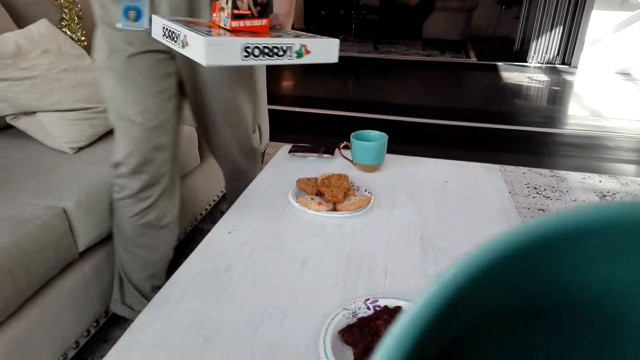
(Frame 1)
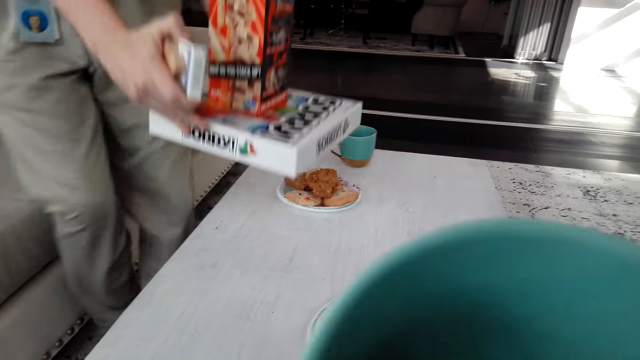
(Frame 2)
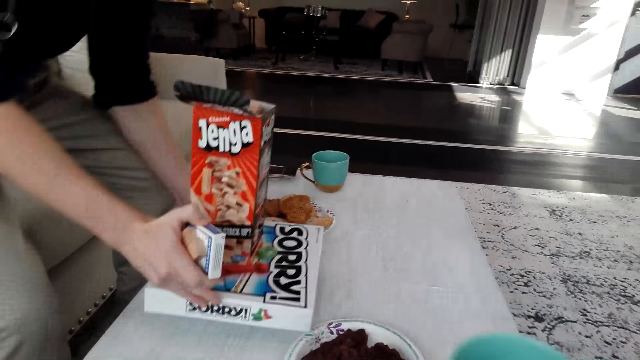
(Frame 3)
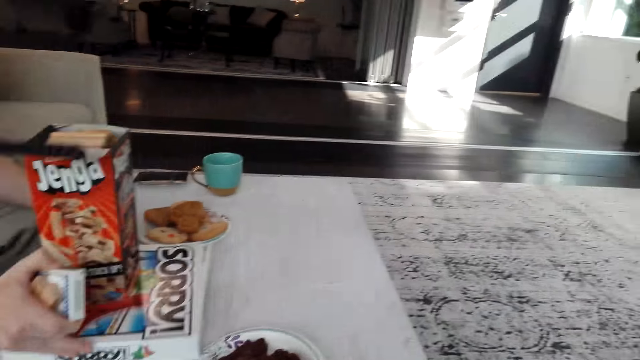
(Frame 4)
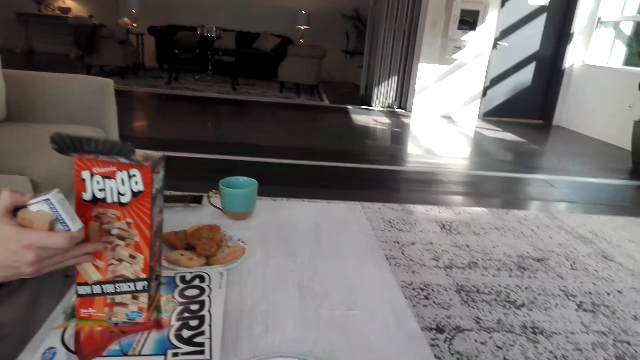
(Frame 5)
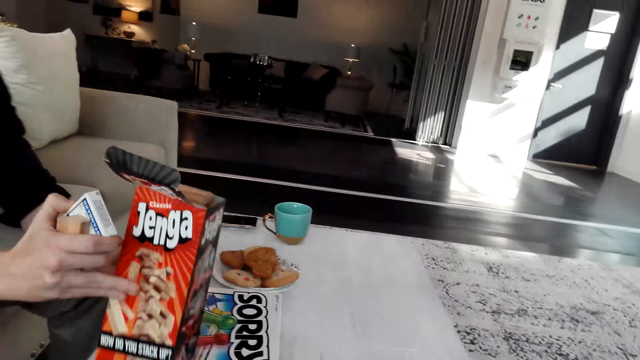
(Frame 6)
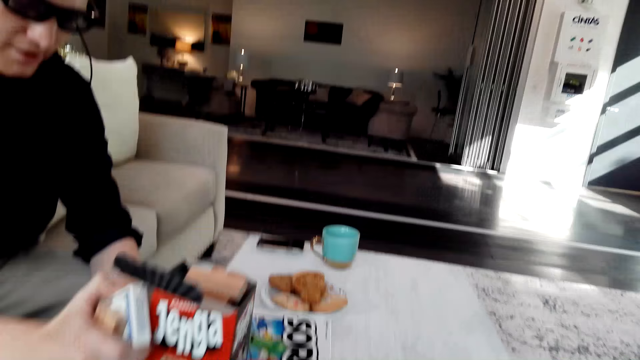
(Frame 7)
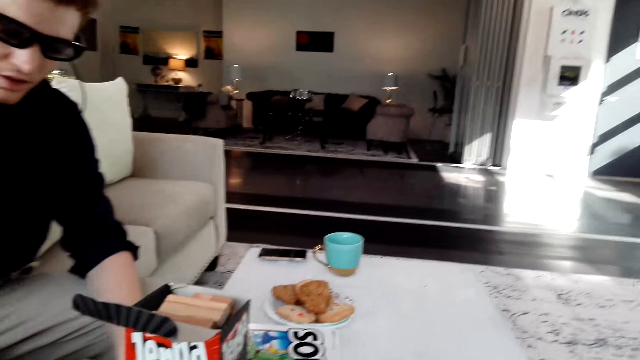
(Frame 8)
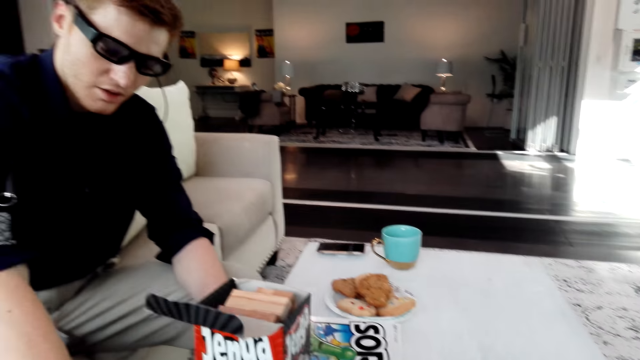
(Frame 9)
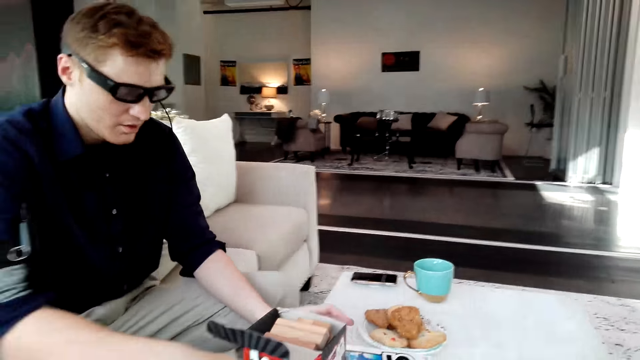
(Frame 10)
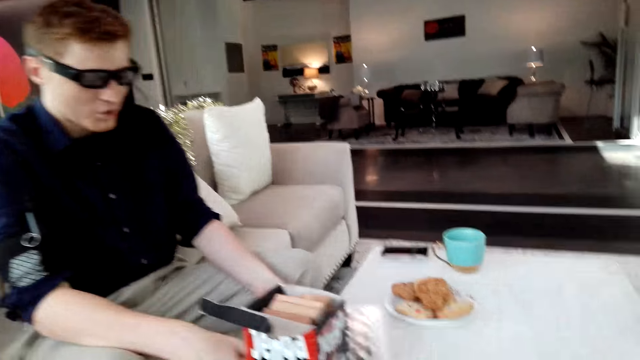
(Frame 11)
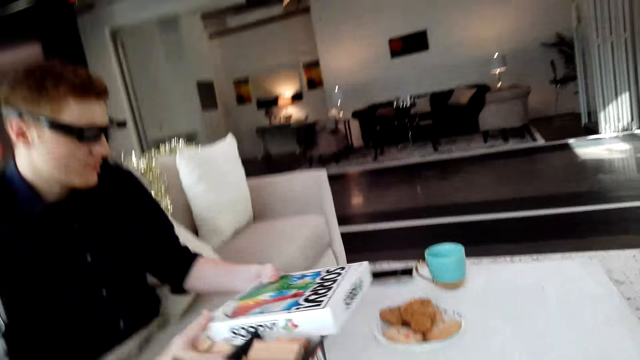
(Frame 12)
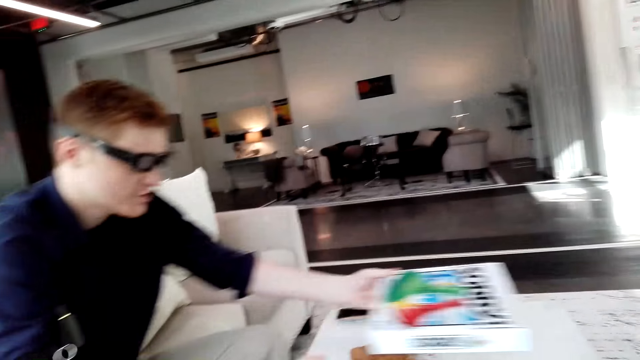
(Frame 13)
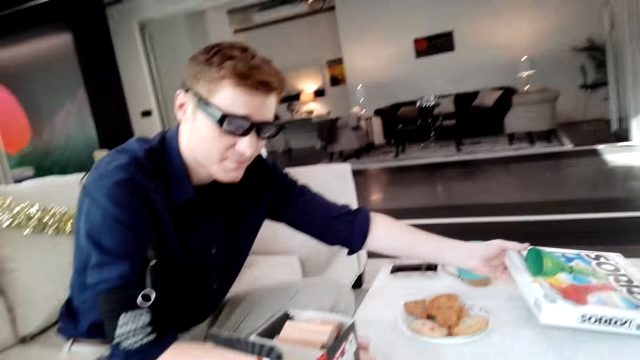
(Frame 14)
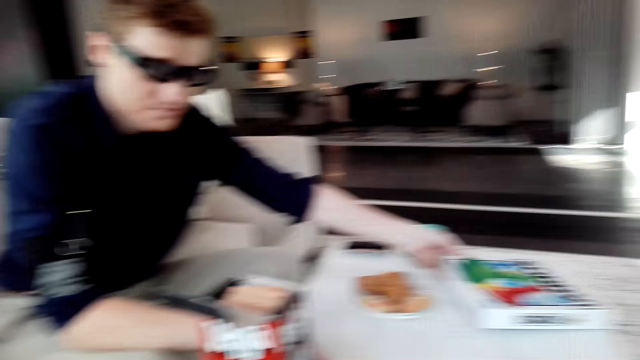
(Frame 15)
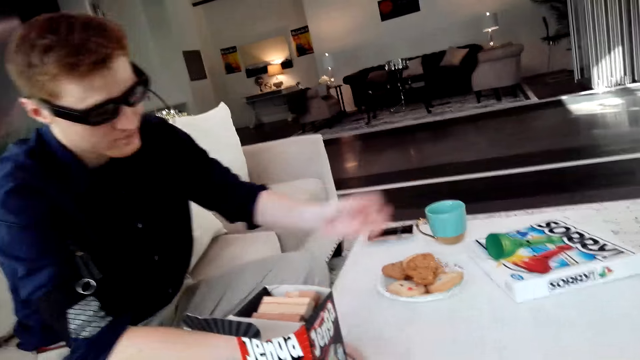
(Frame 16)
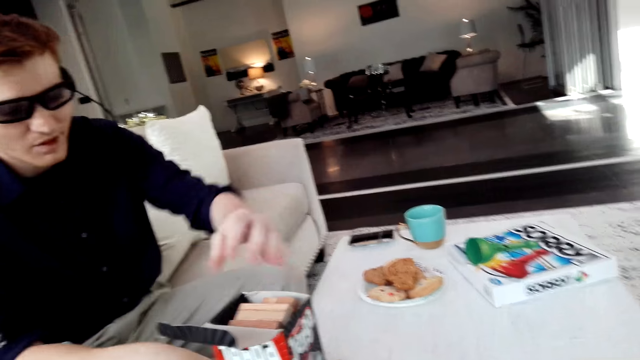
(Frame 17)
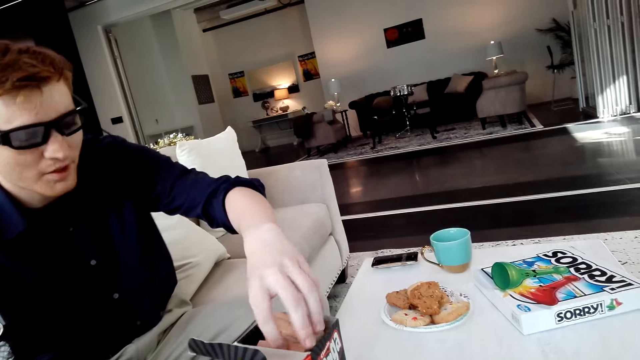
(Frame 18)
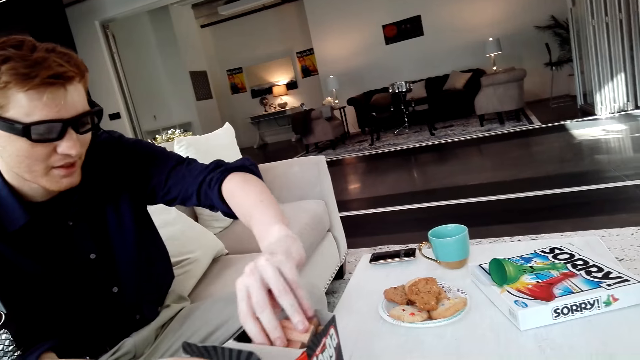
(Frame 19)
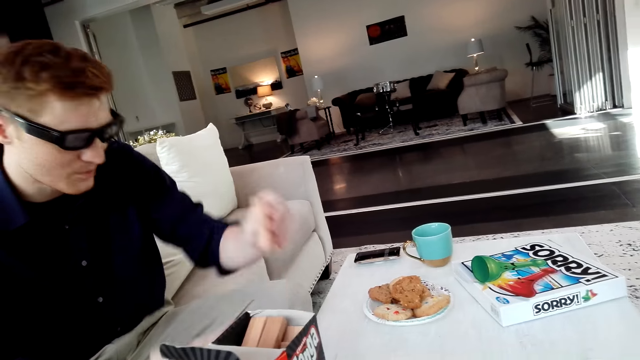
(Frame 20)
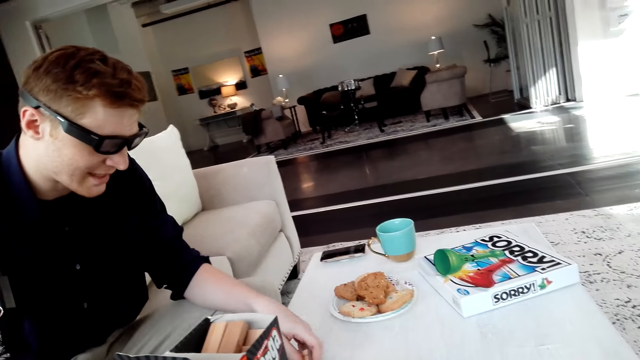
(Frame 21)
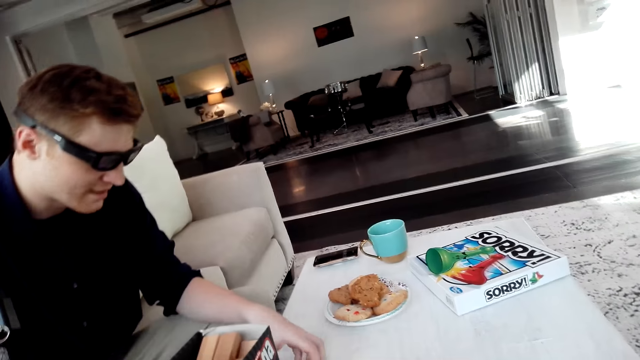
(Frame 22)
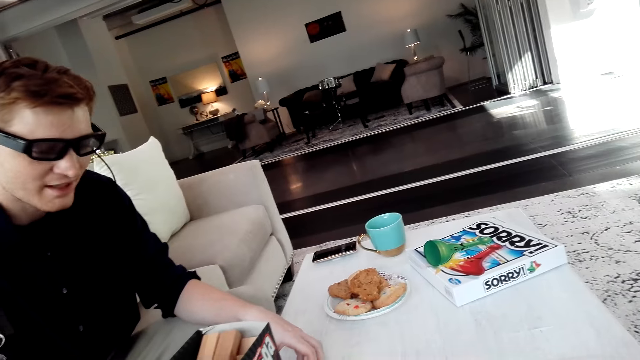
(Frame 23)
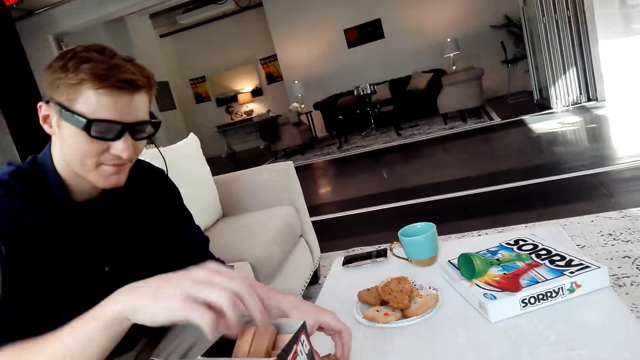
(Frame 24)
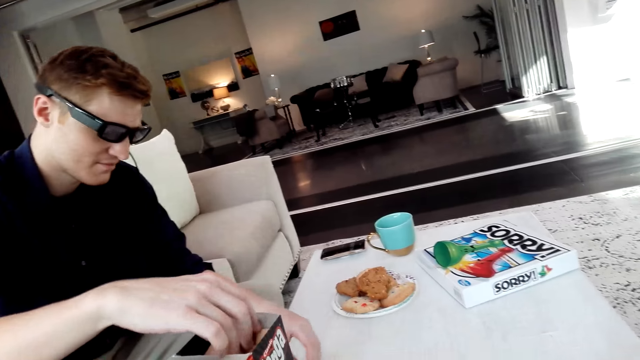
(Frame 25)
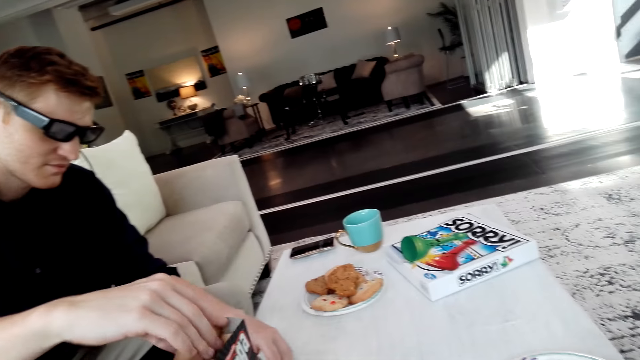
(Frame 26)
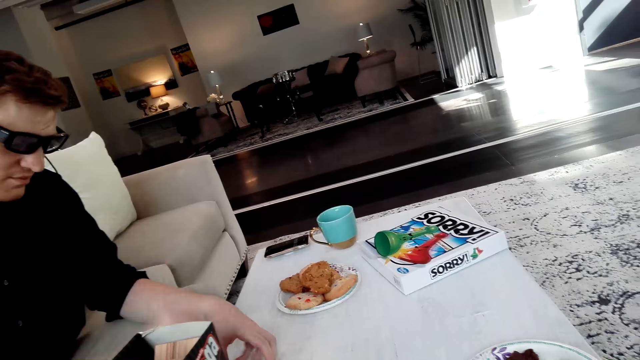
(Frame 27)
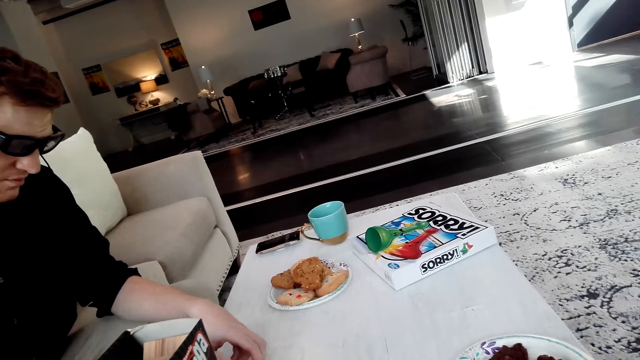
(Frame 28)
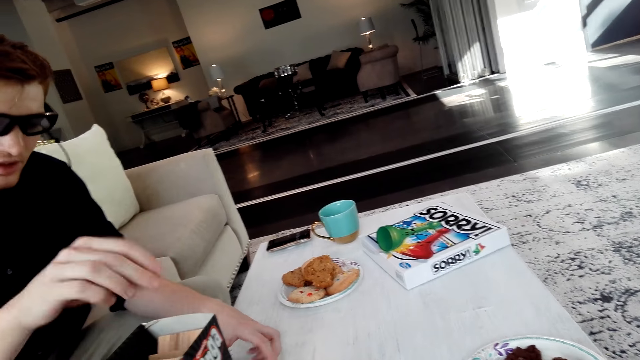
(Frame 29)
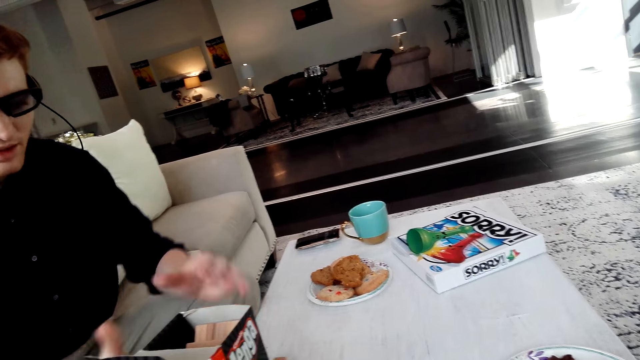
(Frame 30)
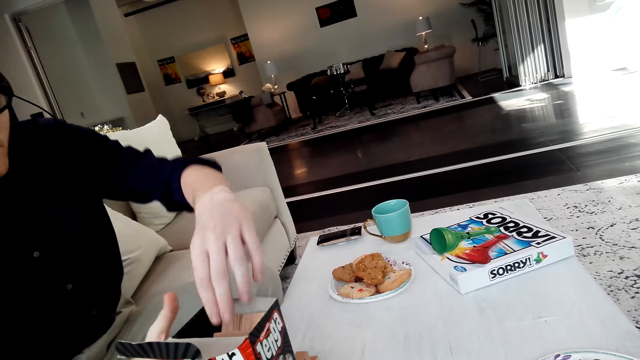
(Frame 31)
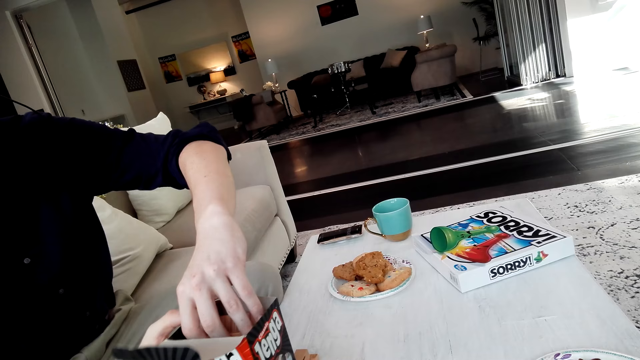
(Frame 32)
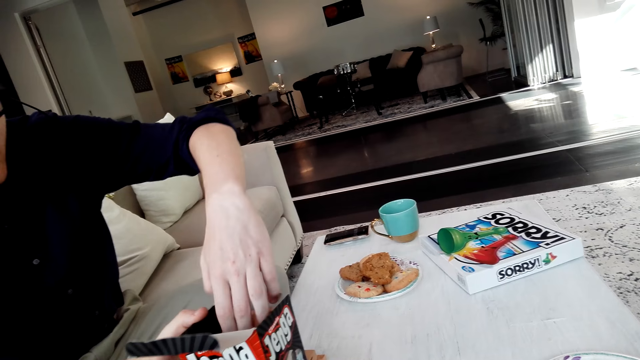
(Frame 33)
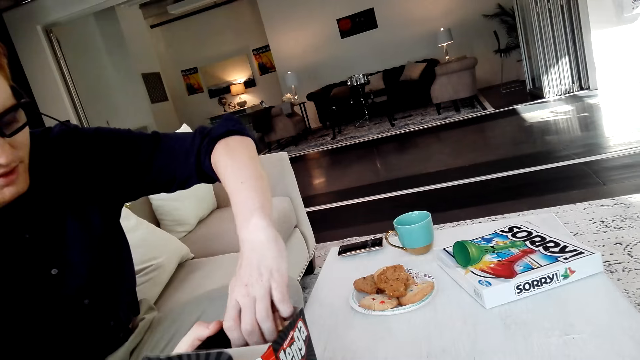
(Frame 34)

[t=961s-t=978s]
The camera wearer drinks coffee. The person places the Sorry game or cartons on the table. The person places the Jenga game on the table. The camera wearer looks in the room. They look at the person. The person interacts with the camera wearer. The camera wearer holds the carton. The person puts aside the Sorry game. The camera wearer places the carton on the table. They converse with the person. The person takes Jenga blocks from the box and places the Jenga blocks on the table. The person takes the Jenga blocks from the box. The camera wearer looks in the room. The person places the Jenga blocks on the table. The person takes the Jenga blocks from the box.

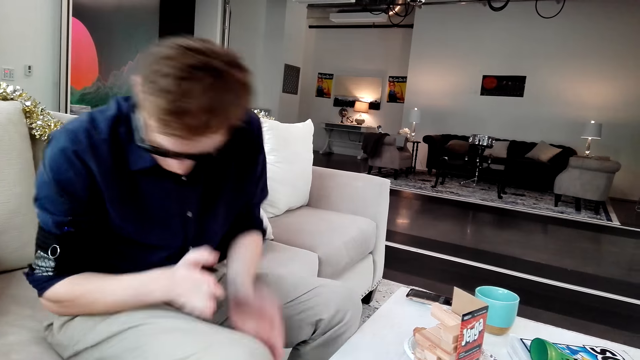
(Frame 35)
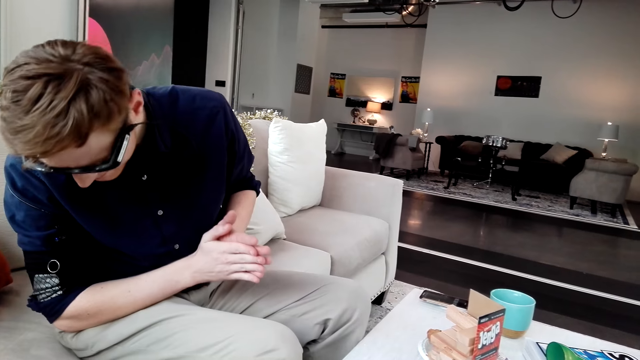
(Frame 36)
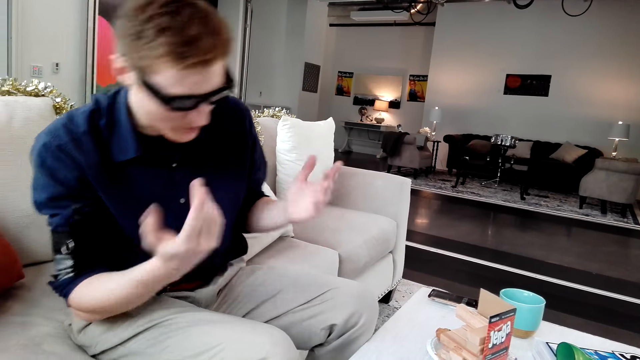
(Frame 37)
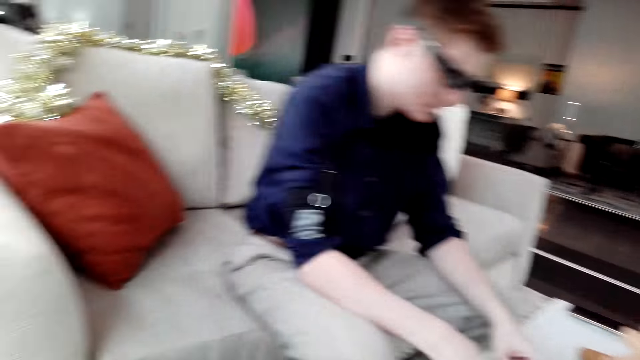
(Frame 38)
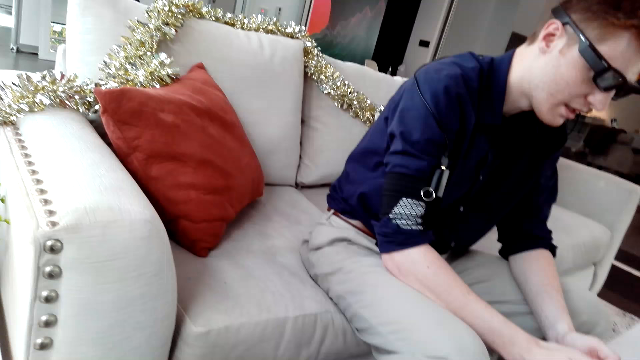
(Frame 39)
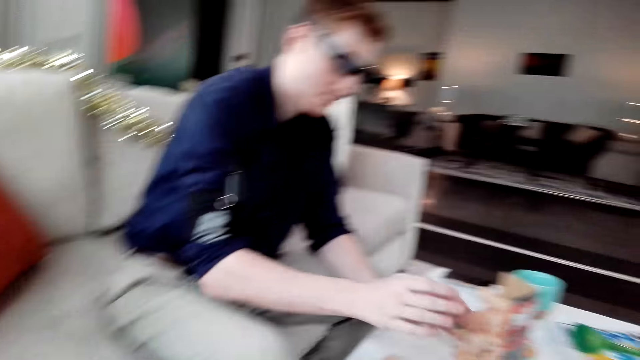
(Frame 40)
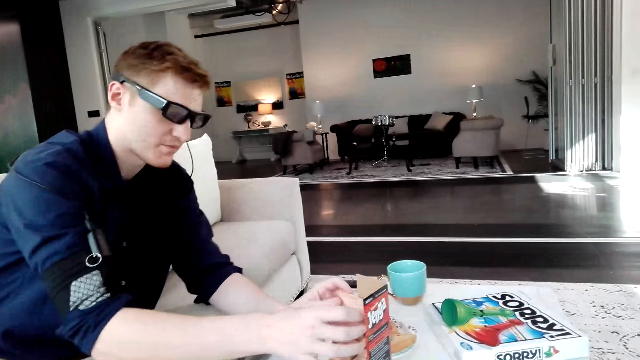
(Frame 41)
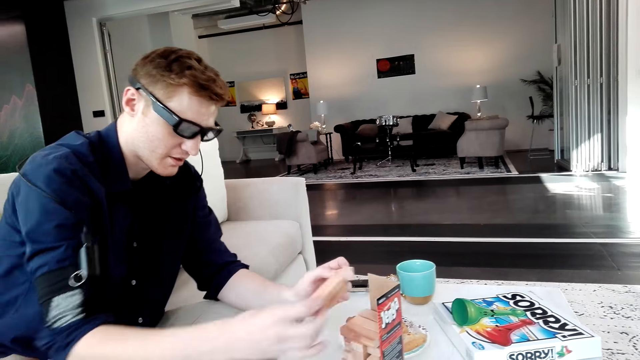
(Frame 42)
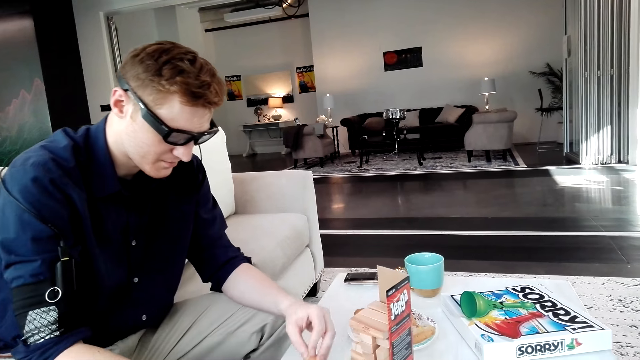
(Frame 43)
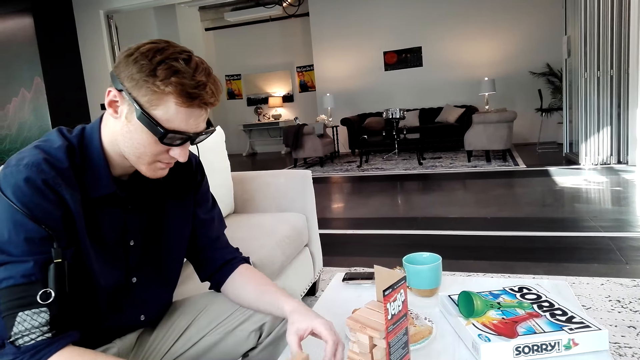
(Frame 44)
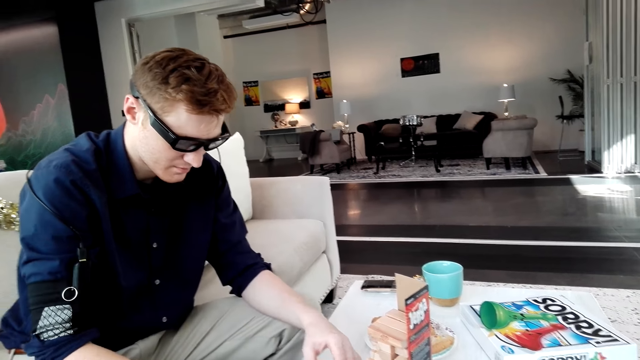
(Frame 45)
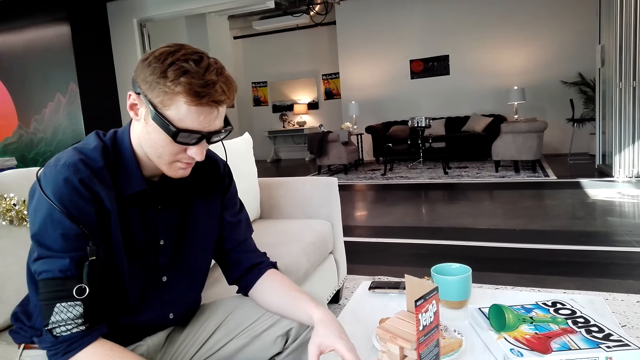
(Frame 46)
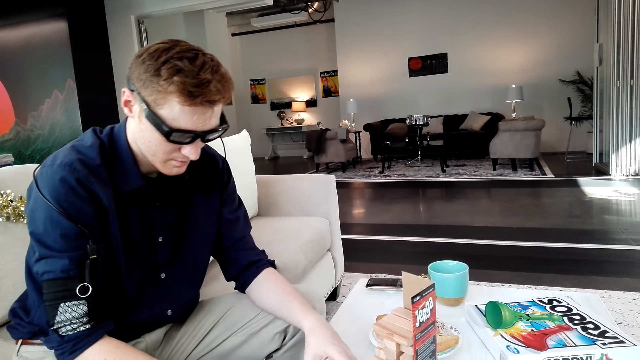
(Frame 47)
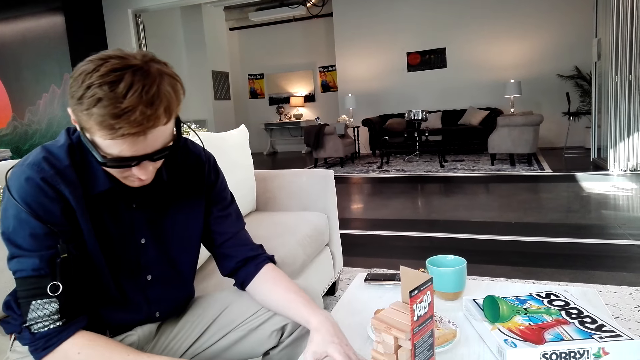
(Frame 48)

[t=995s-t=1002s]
The person looks down. The person picks up the wooden blocks from the carton. The person interacts with the camera wearer. The camera wearer converses with the person. The person arranges the Jenga blocks on the table.
